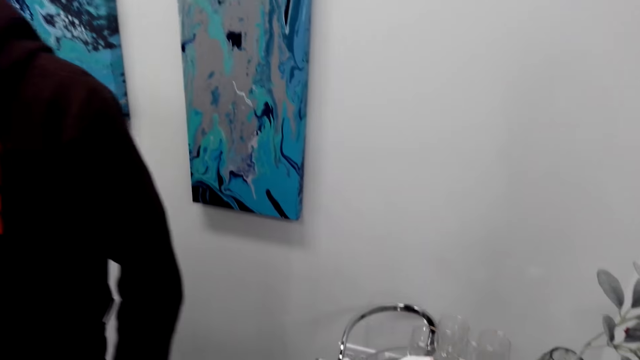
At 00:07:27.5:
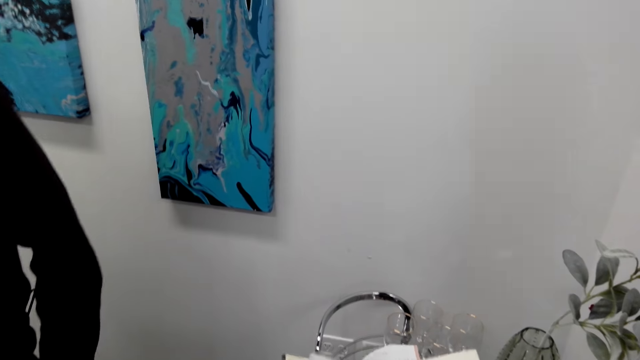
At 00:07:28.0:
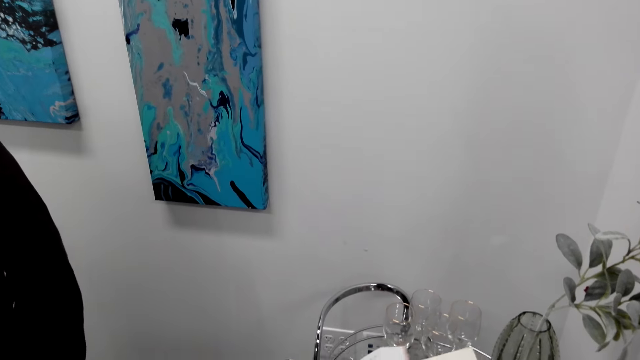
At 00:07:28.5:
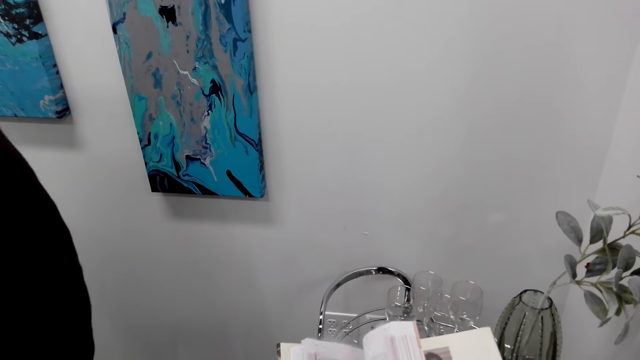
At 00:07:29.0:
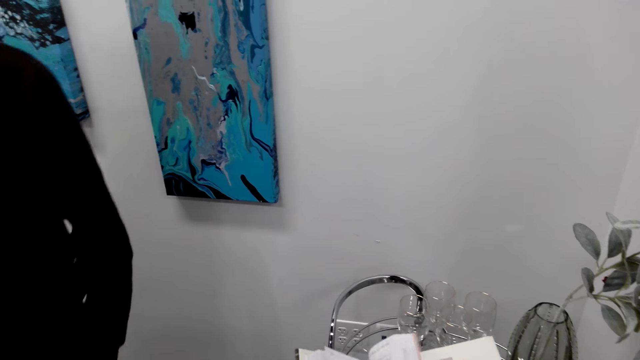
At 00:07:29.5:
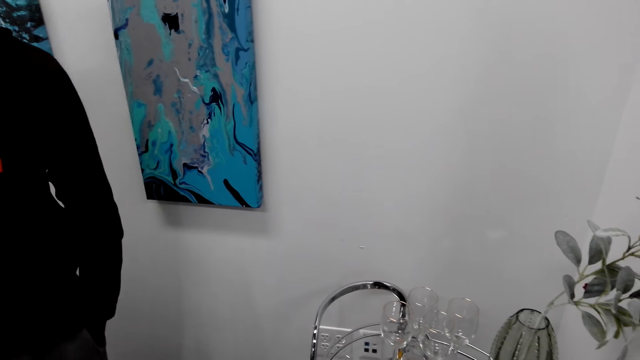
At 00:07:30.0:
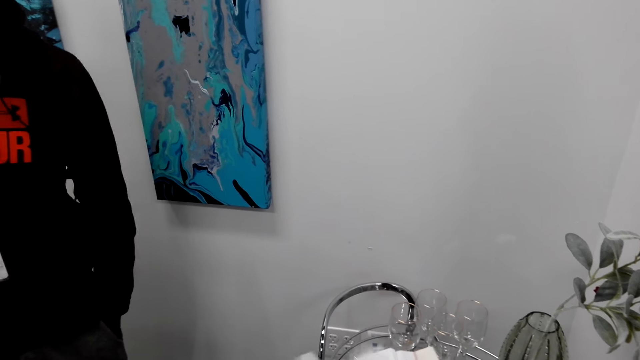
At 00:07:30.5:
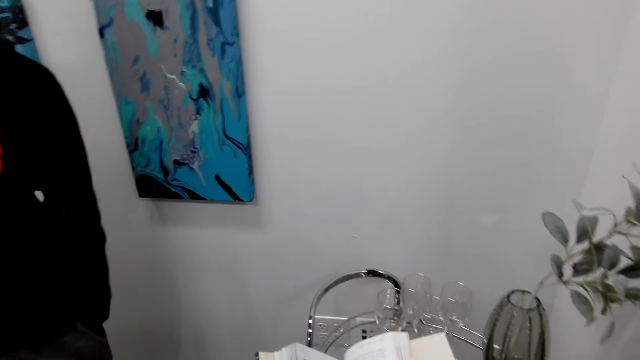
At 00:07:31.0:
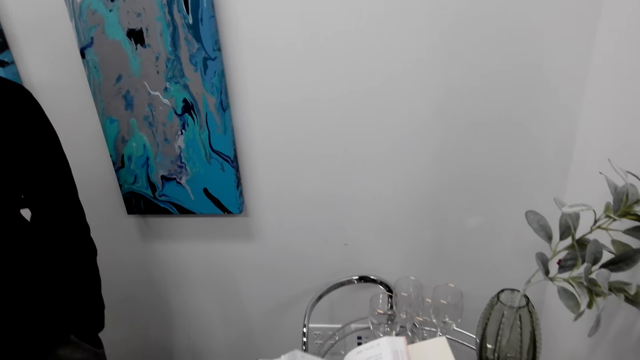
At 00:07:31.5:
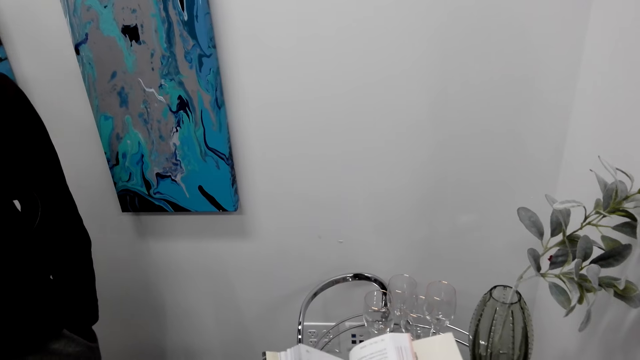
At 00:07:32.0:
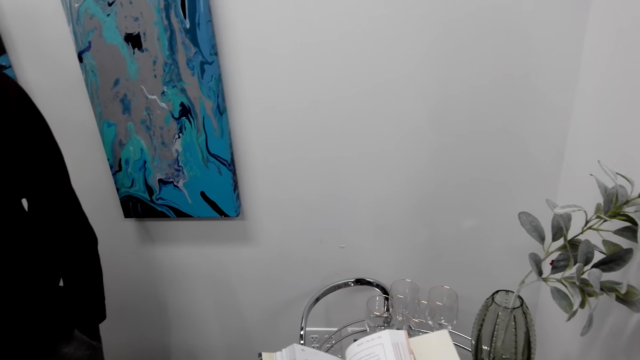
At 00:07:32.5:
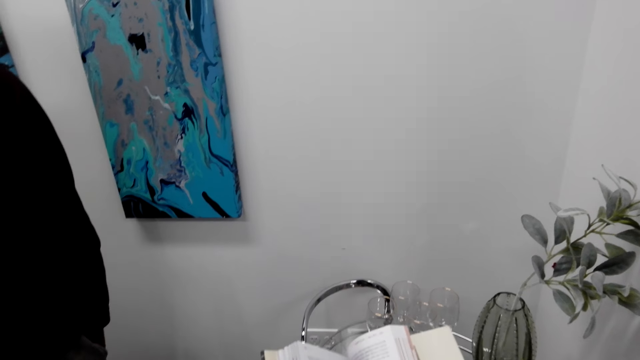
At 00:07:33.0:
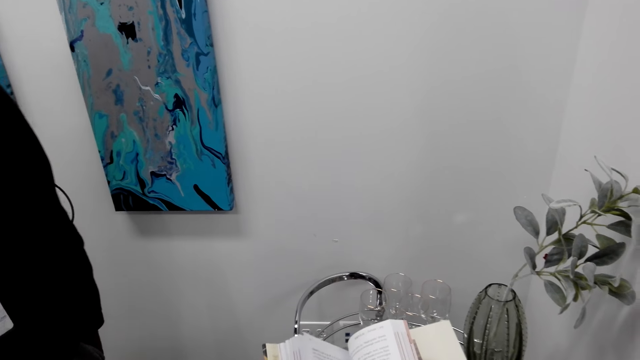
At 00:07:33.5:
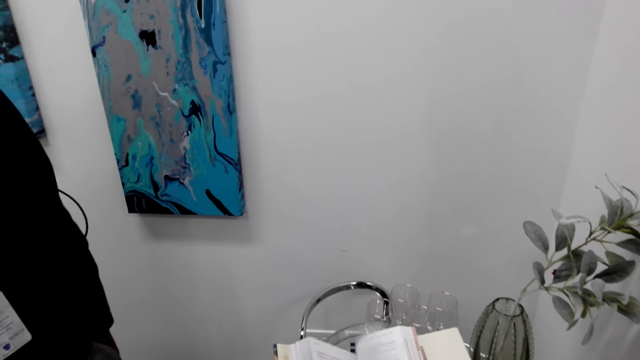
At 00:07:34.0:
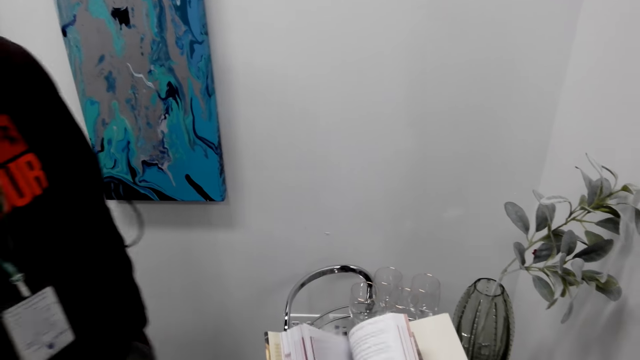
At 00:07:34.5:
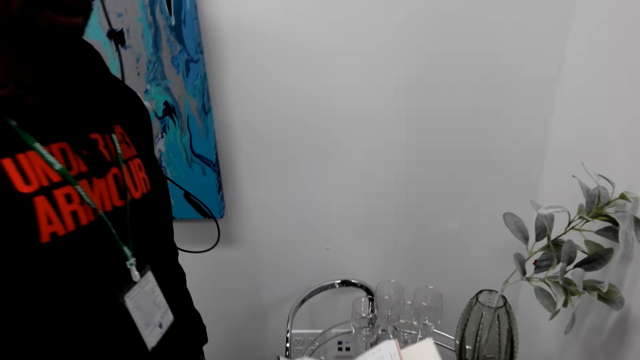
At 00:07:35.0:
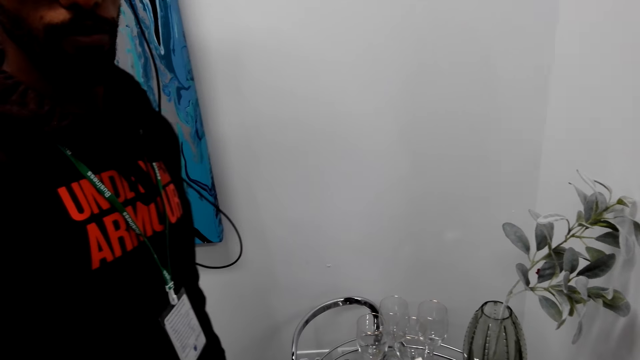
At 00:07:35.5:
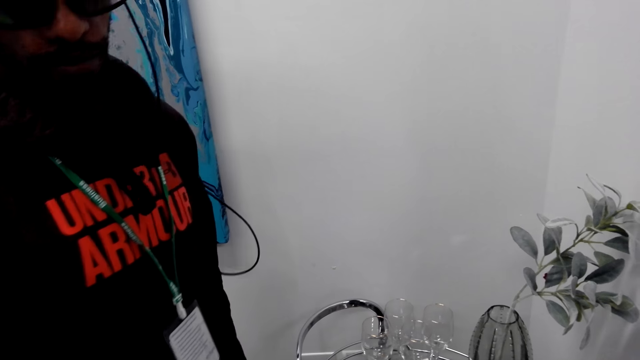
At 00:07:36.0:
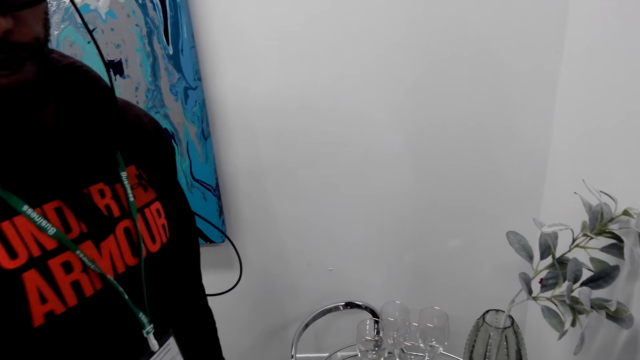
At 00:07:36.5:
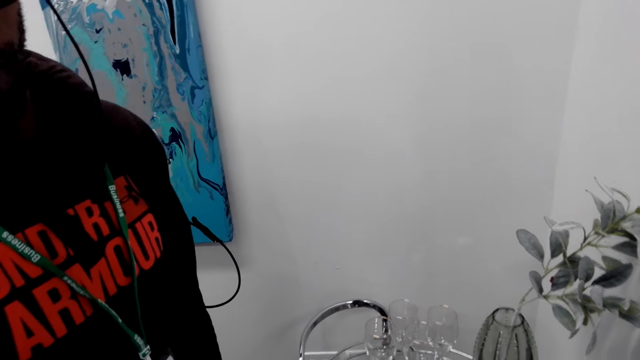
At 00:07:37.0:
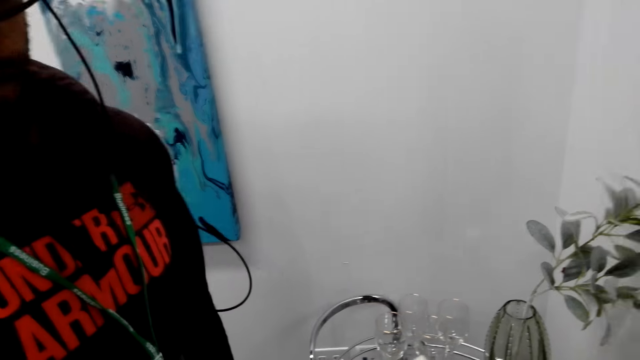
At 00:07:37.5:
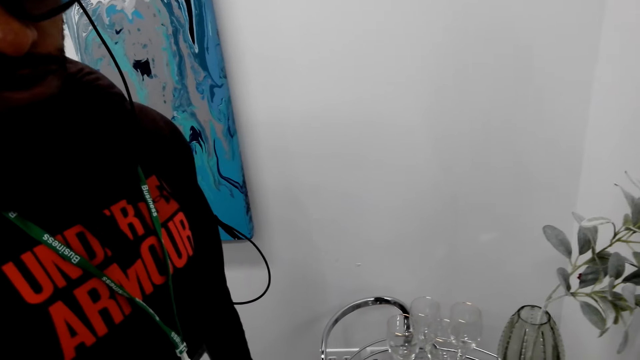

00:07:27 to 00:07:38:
A man moves around. The camera wearer turns book pages. The man does something and holds something on the hands. The man moves around. The camera wearer looks around.

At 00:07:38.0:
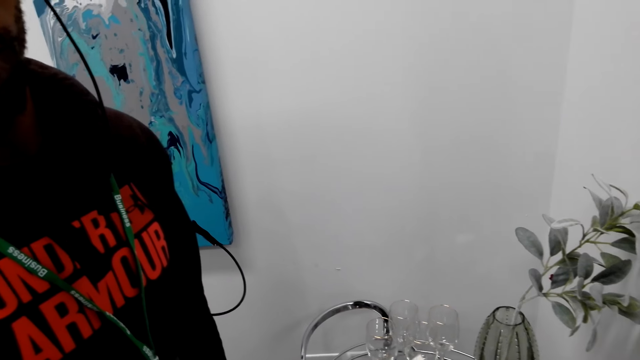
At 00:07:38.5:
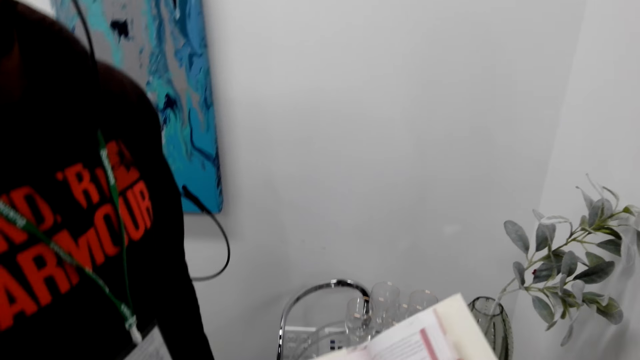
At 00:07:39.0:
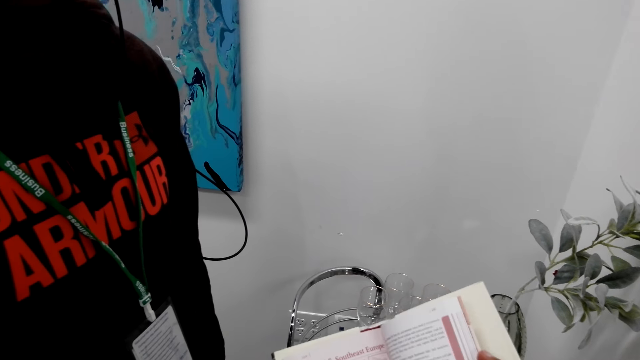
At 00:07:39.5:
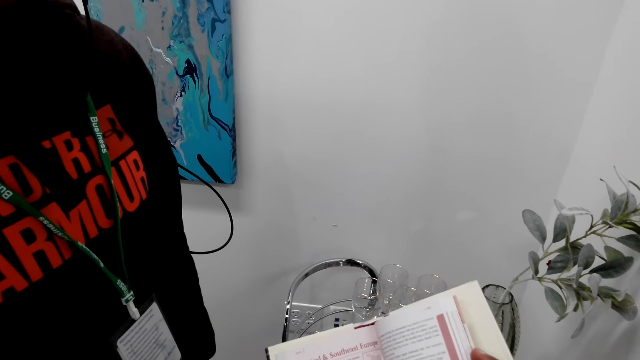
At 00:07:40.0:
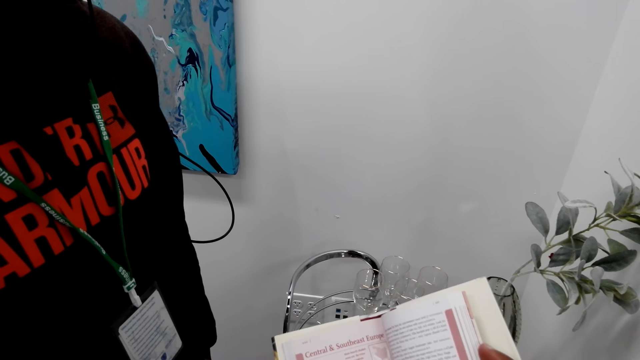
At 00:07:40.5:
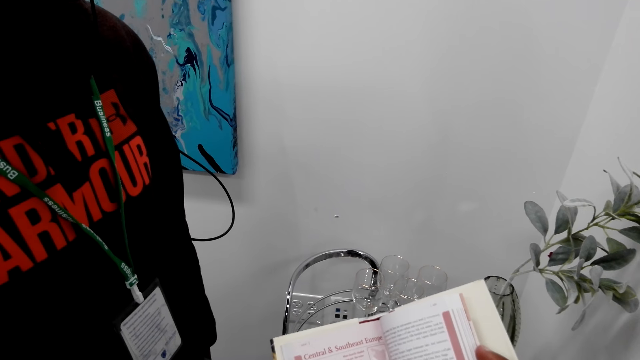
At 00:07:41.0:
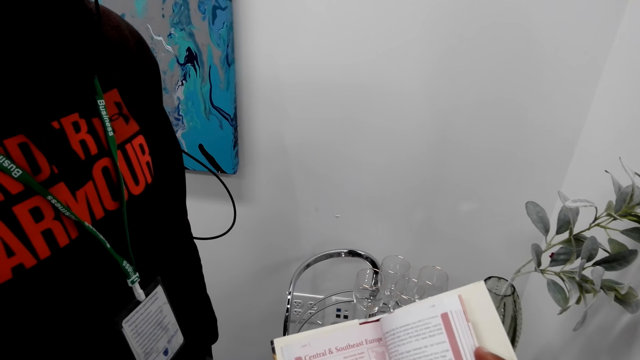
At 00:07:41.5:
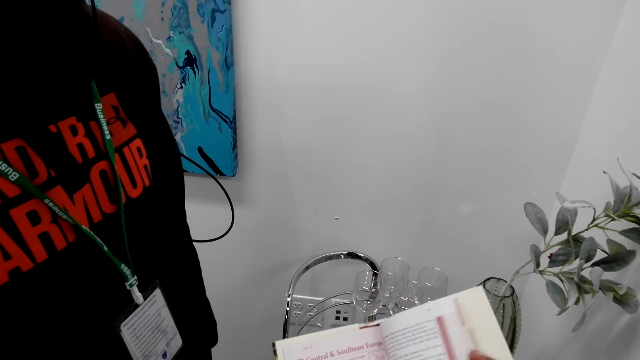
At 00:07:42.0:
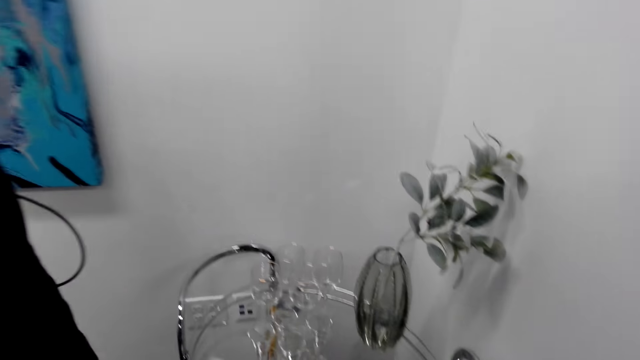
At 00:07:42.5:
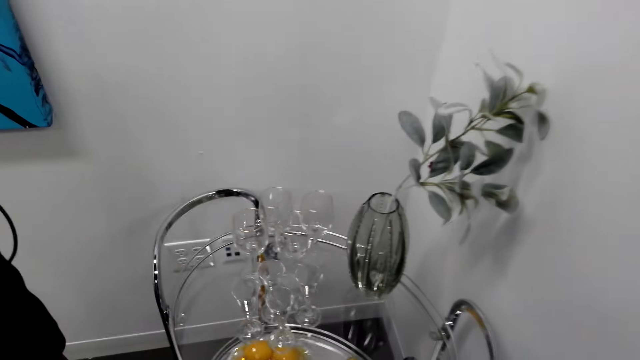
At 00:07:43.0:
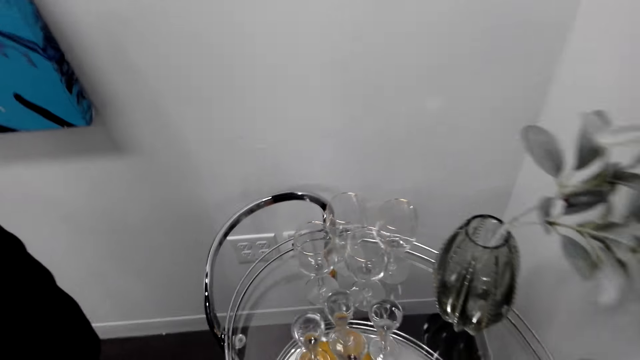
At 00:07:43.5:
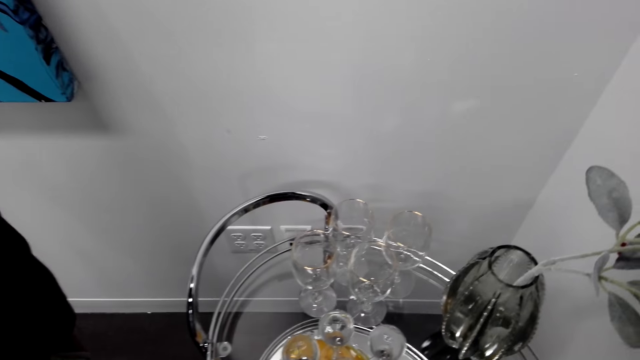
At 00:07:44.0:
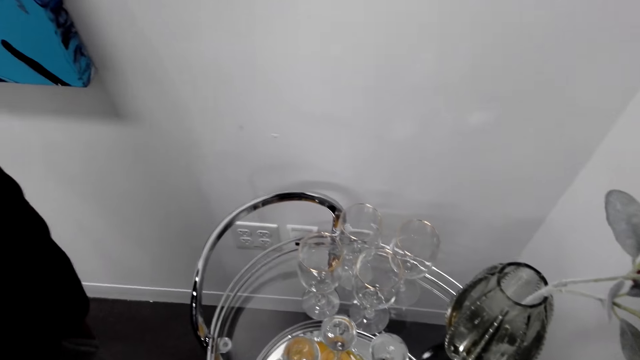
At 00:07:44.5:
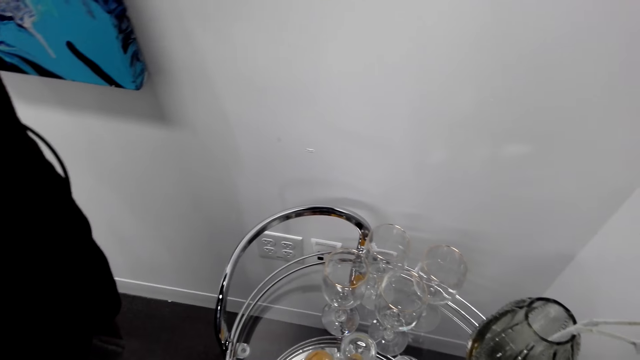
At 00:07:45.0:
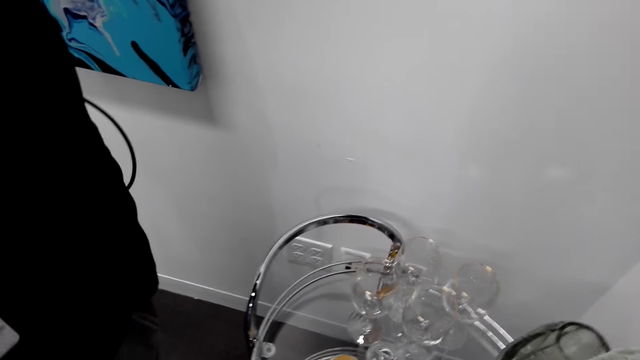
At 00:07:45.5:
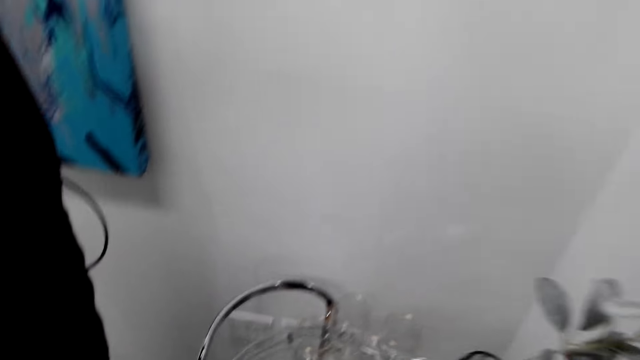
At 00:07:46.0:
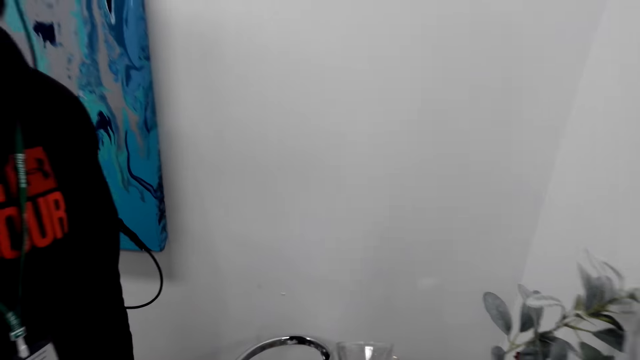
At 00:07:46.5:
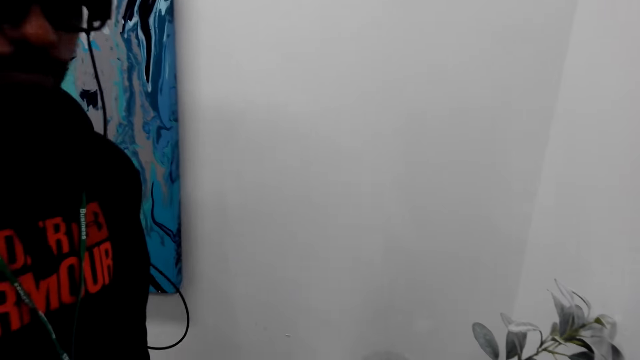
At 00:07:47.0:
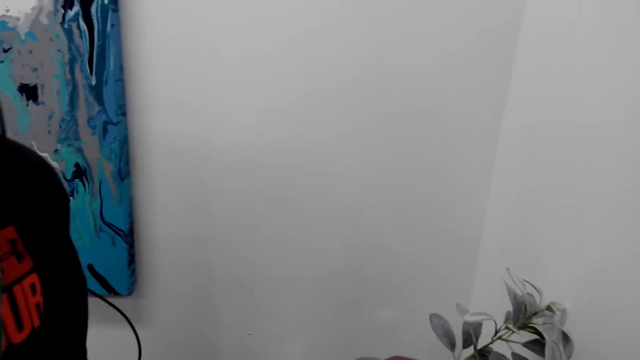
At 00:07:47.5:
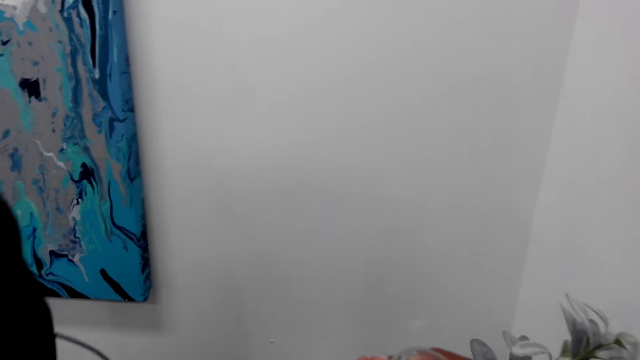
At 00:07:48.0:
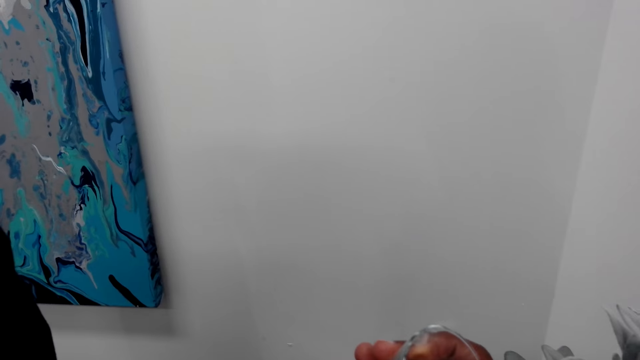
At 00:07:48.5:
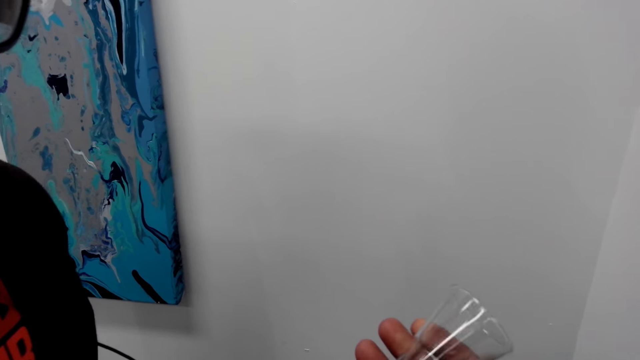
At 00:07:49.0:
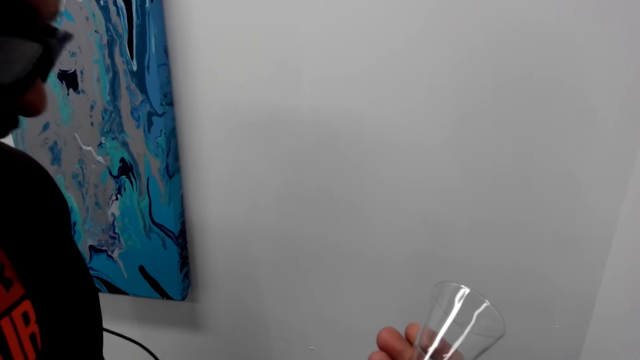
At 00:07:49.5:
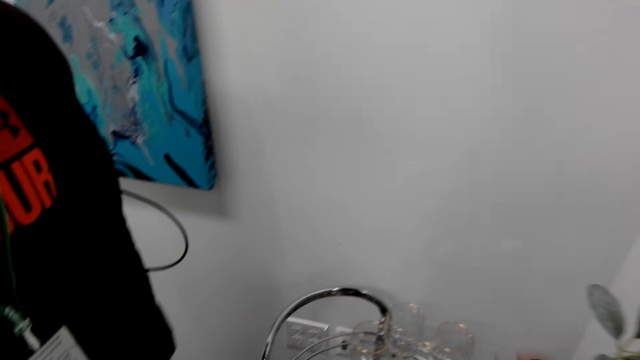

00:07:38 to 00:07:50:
The camera wearer reads a book. They look around. They do something. They pick up a glass on the table. A man does something. The camera wearer looks at the glass.
